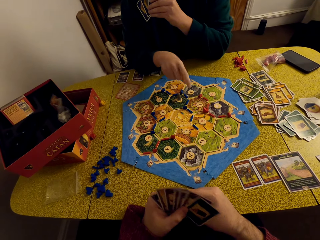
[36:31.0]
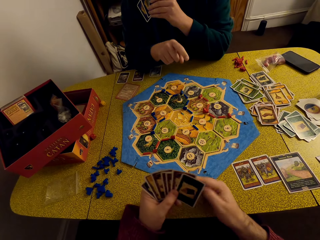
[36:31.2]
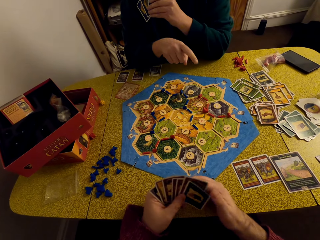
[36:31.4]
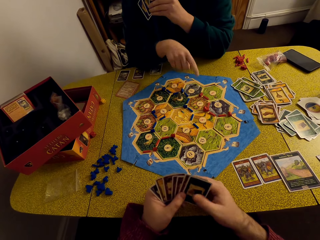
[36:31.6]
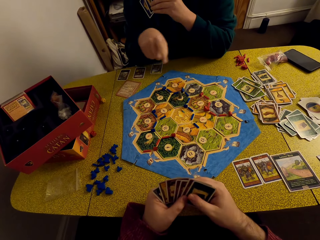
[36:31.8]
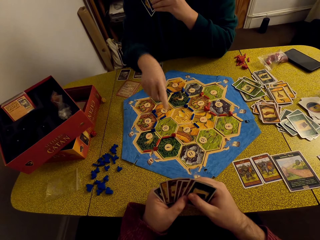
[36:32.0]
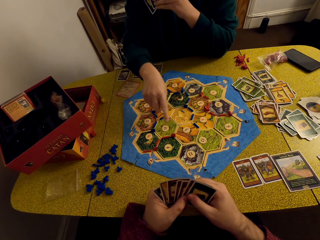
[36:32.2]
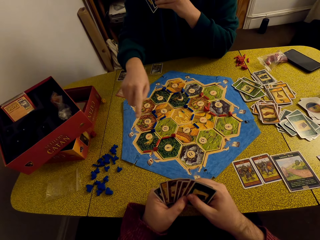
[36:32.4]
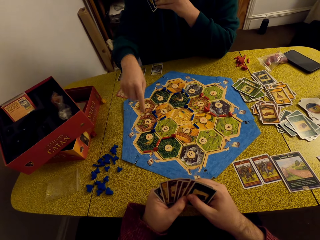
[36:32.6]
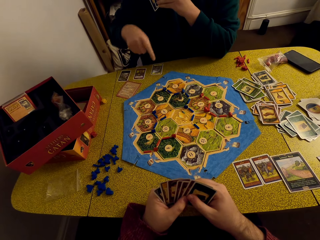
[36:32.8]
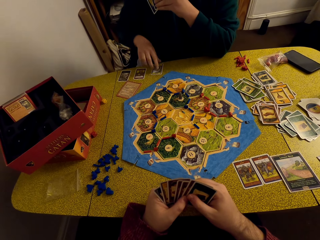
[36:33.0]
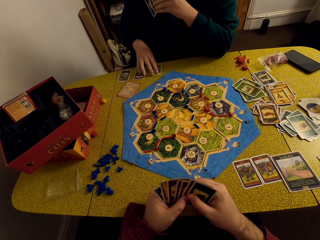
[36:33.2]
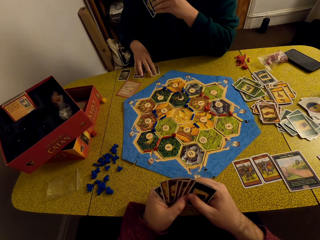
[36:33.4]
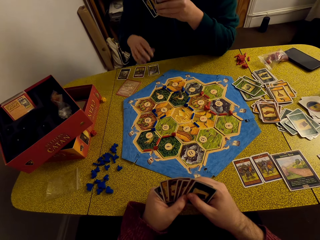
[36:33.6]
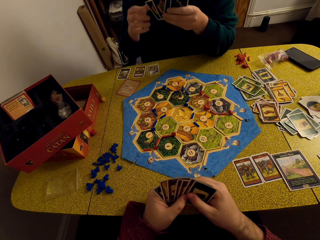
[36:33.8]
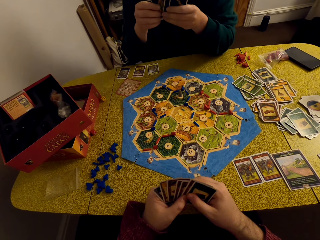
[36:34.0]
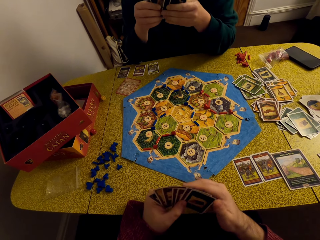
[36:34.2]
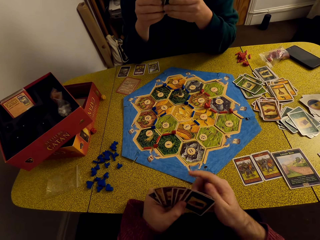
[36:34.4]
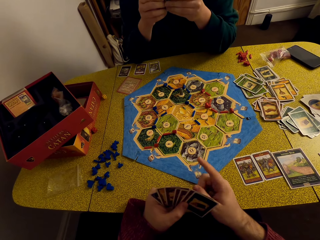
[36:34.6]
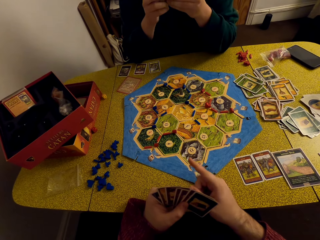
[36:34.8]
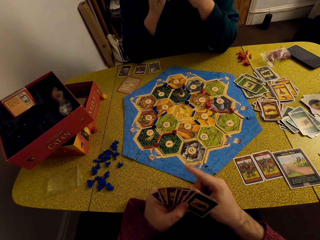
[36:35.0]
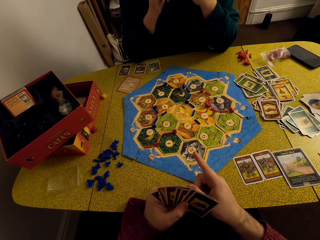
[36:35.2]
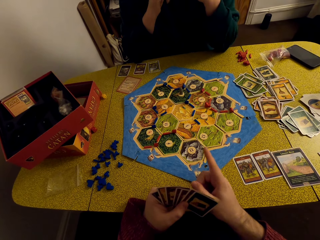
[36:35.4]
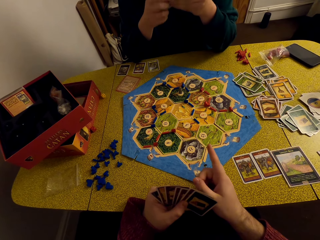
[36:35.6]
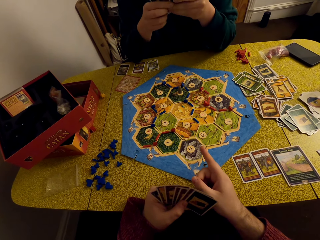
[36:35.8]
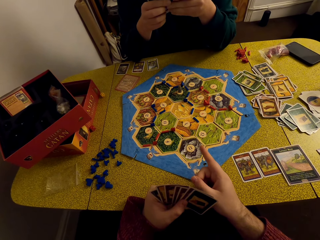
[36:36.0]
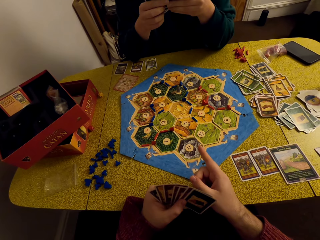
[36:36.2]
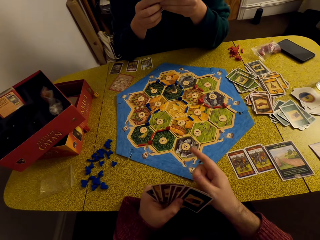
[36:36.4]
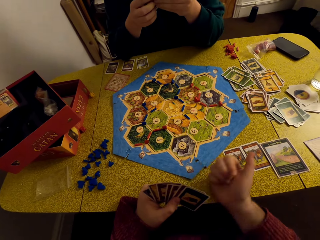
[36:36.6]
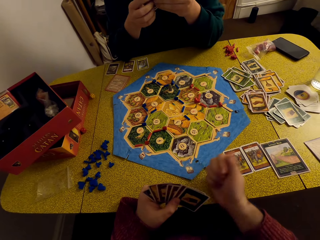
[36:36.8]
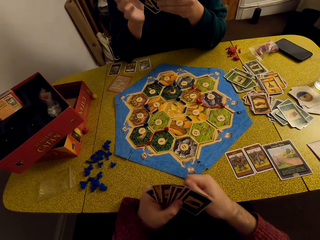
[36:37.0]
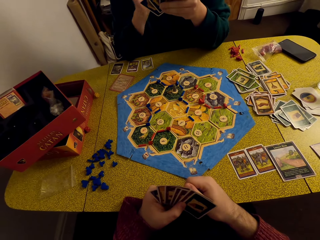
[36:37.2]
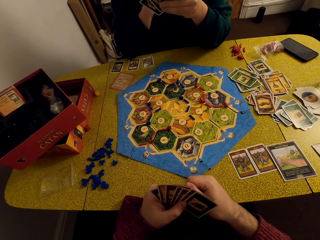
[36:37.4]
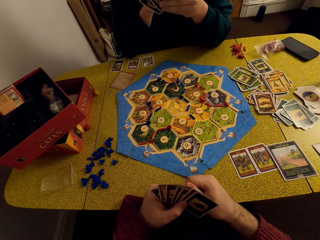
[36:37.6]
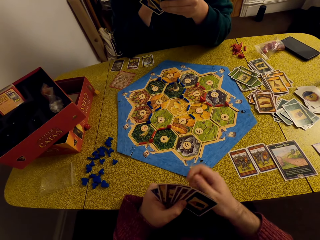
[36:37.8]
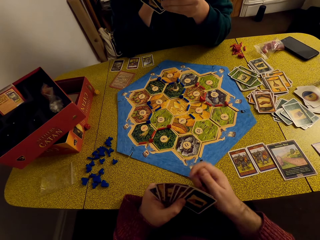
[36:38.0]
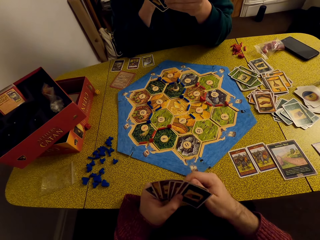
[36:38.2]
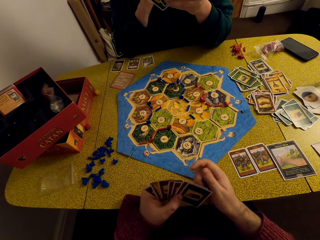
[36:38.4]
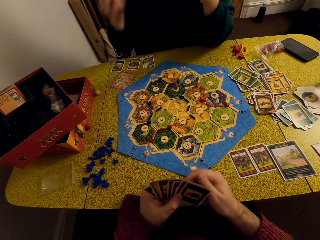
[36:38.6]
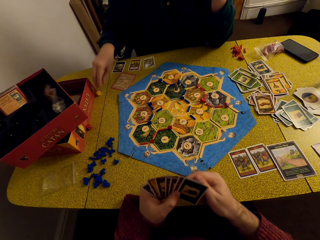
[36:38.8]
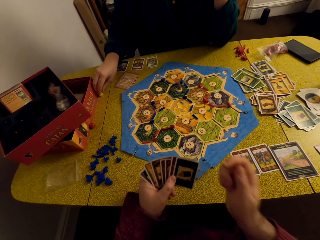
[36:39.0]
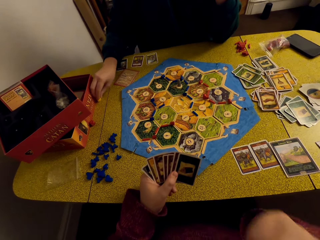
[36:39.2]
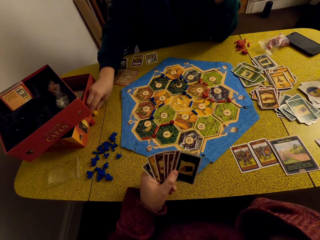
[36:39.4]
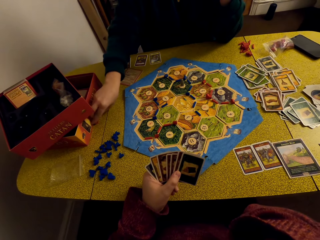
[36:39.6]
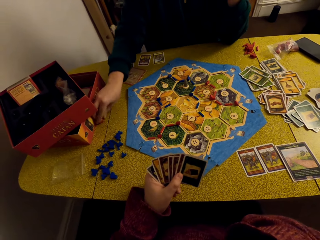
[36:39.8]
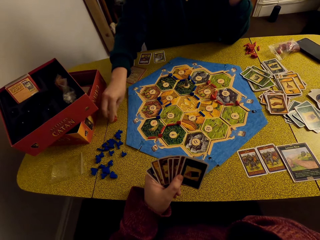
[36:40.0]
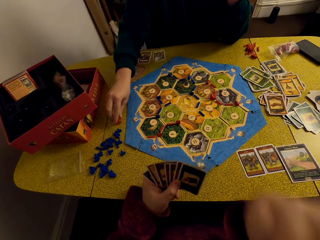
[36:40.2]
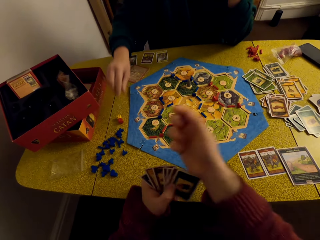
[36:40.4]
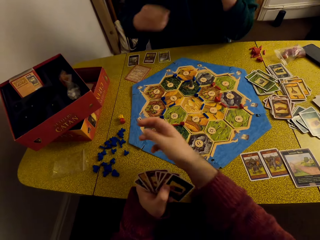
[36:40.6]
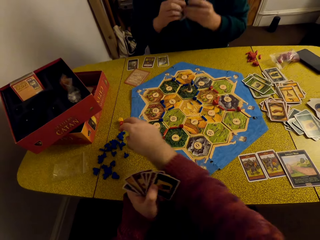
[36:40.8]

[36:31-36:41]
A woman touches a card on the table. The woman looks at the cards. The camera wearer converses with the woman. The woman pushes the dice on the table.

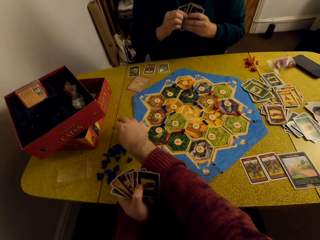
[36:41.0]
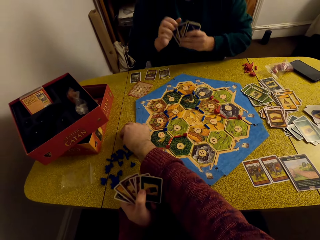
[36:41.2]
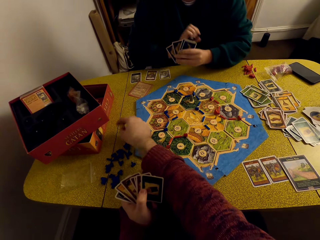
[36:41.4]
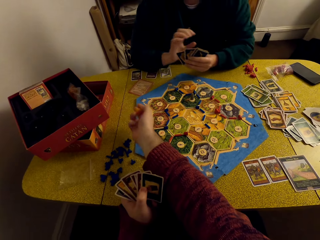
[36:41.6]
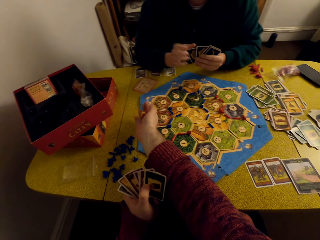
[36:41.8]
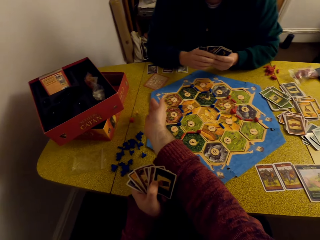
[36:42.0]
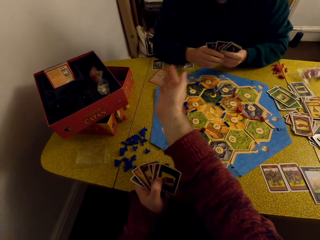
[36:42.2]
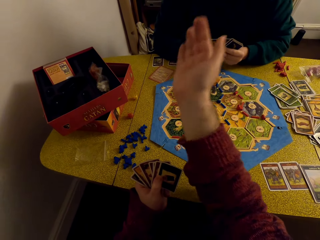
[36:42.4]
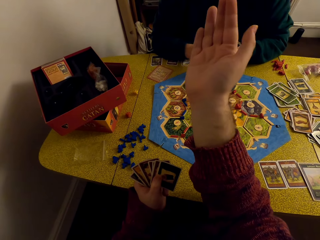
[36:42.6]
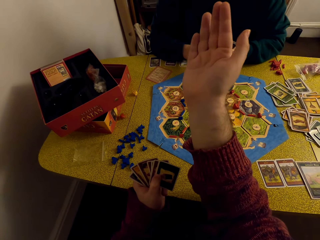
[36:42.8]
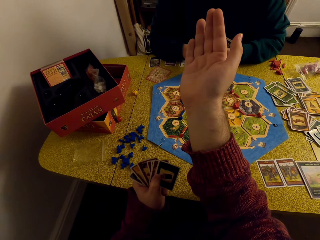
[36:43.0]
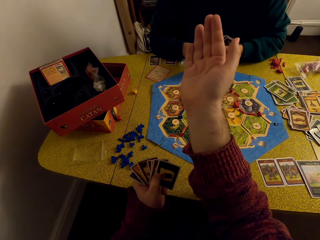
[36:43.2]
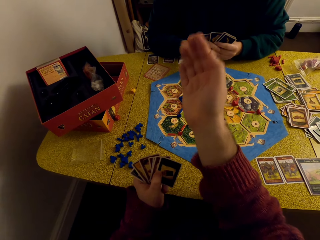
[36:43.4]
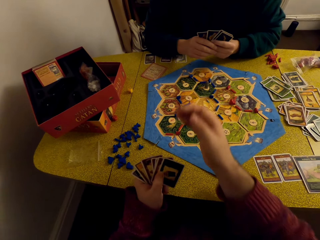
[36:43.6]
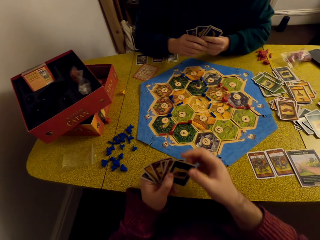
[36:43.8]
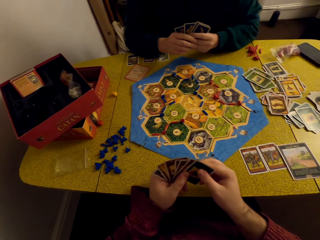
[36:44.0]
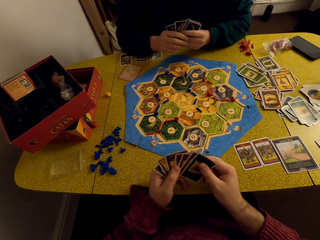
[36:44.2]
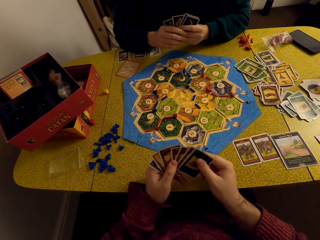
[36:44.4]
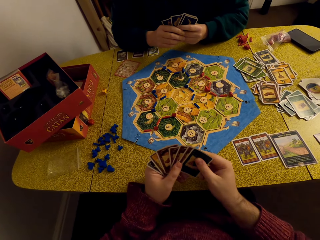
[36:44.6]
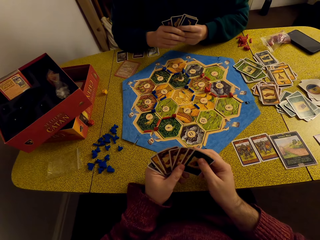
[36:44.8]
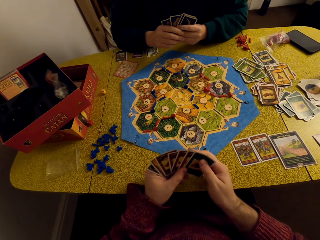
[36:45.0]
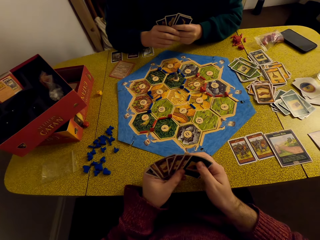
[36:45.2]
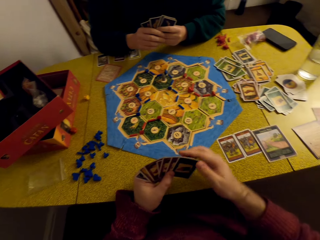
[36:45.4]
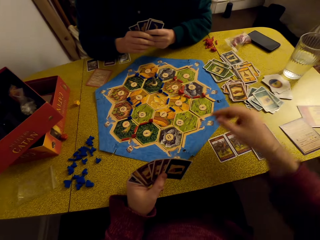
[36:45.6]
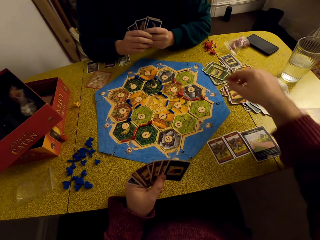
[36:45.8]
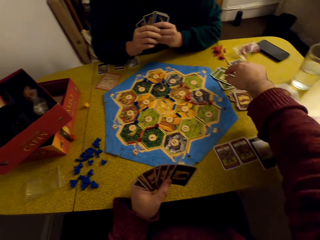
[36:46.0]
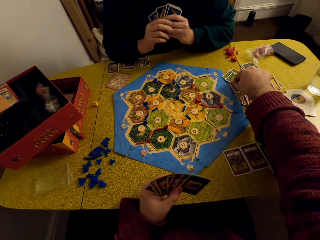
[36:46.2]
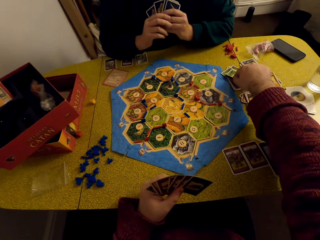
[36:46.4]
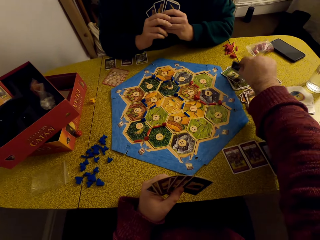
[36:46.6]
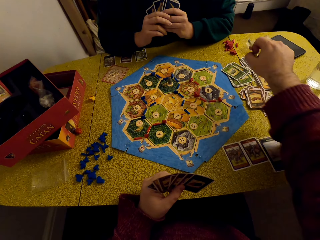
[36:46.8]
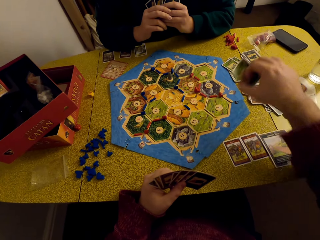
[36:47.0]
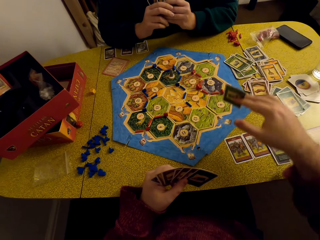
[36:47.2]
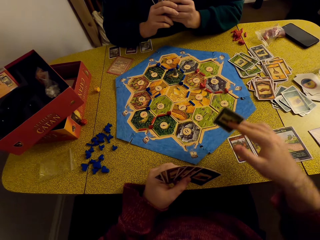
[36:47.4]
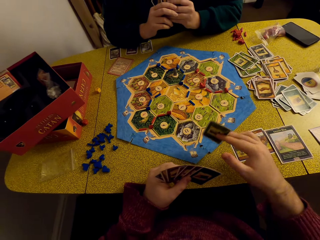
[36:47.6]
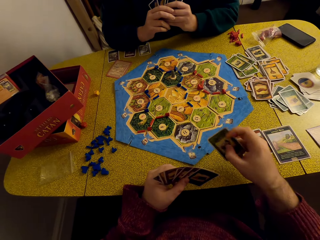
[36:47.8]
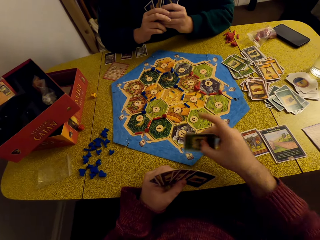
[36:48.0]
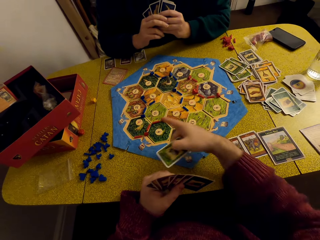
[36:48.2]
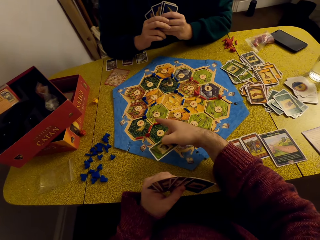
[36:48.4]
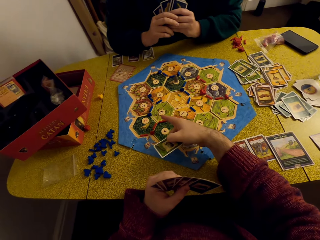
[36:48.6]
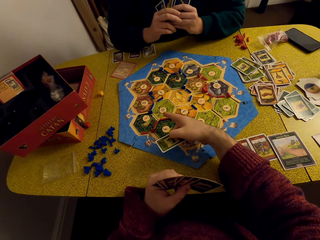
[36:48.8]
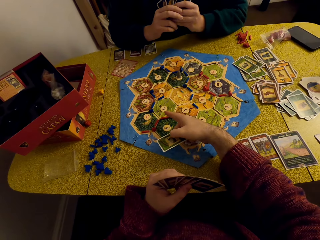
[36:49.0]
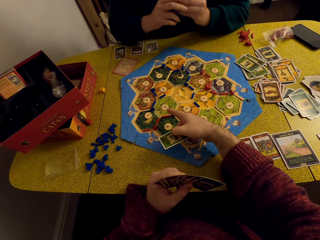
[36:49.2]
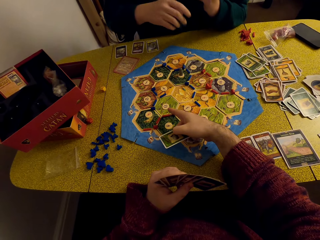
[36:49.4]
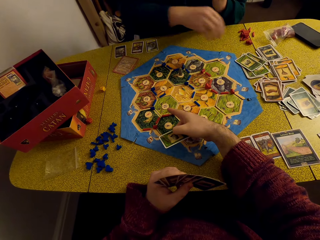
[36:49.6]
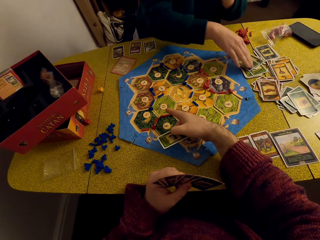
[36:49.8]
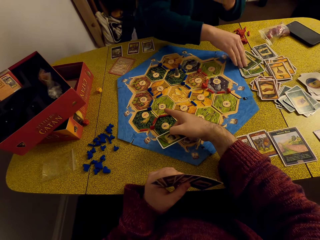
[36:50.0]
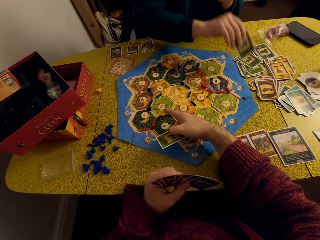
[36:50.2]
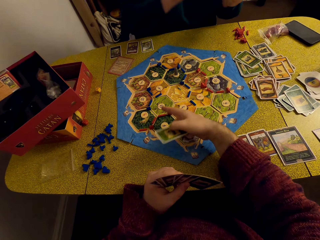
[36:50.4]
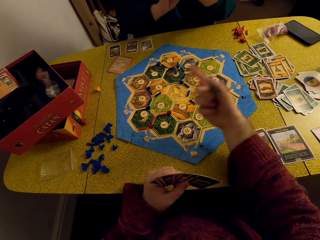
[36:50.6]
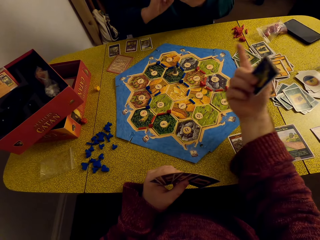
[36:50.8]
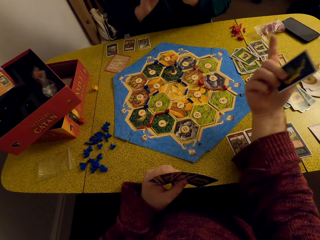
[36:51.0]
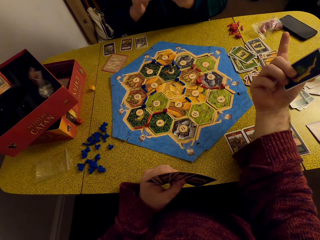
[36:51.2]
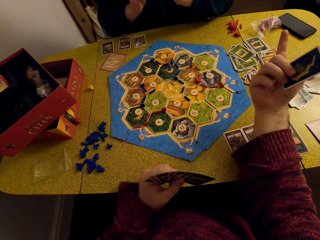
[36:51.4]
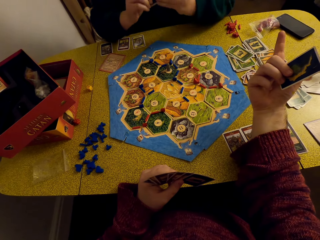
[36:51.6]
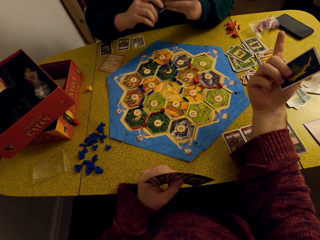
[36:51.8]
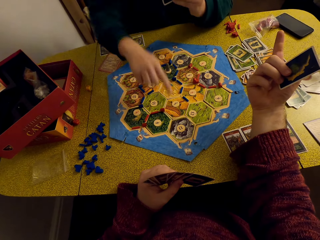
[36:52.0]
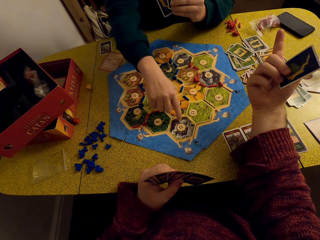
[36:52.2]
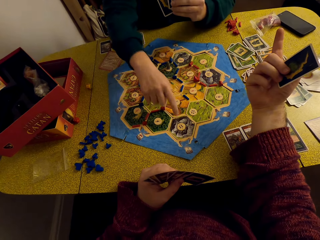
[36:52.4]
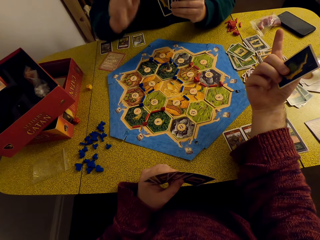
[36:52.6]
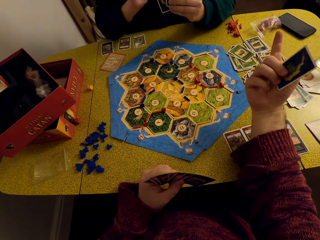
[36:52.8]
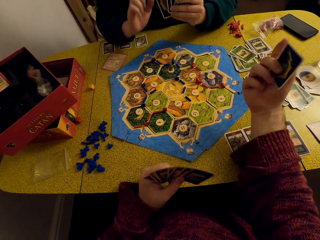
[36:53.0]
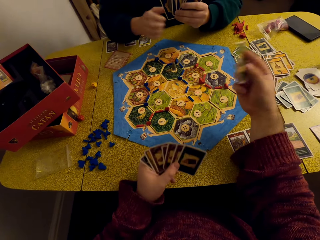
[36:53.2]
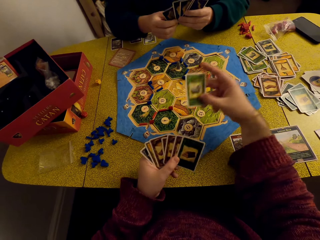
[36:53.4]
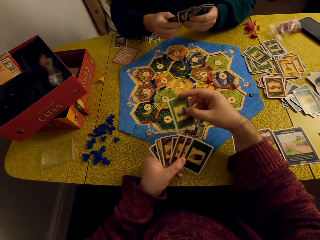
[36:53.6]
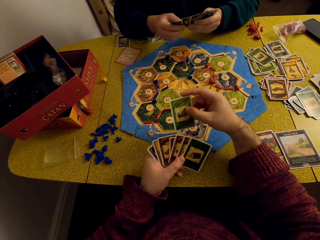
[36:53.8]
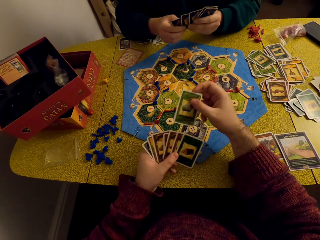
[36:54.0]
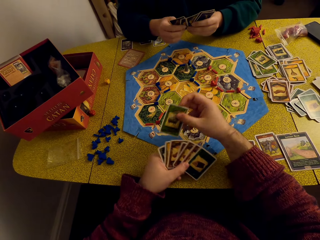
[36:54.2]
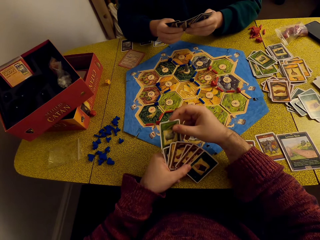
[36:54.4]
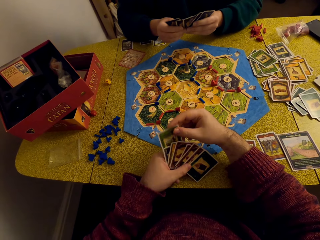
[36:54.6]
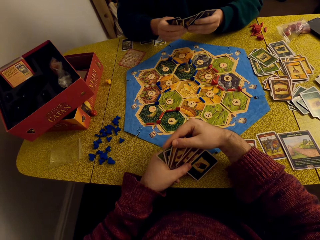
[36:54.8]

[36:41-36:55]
The camera wearer takes the dice from the table. He rolls the dice and lifts his hand. He looks at the cards. He picks a card from the other cards on the table. He points on the table. A woman picks a card from the table. The camera wearer converses with the woman. The woman points on the table.
